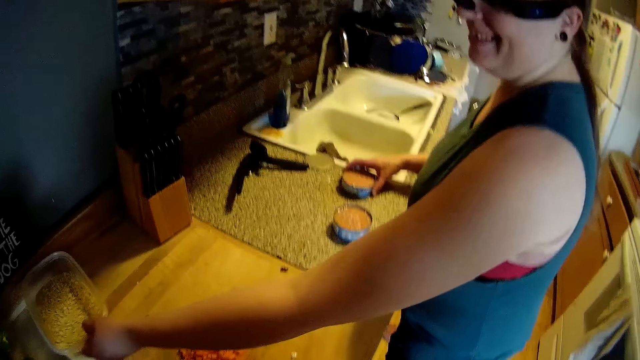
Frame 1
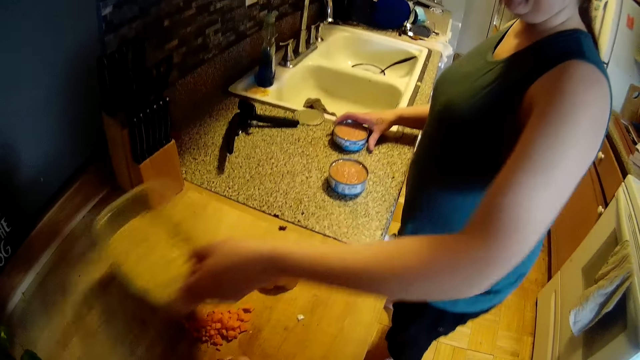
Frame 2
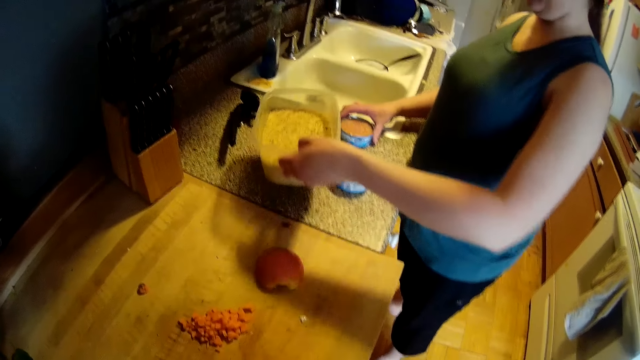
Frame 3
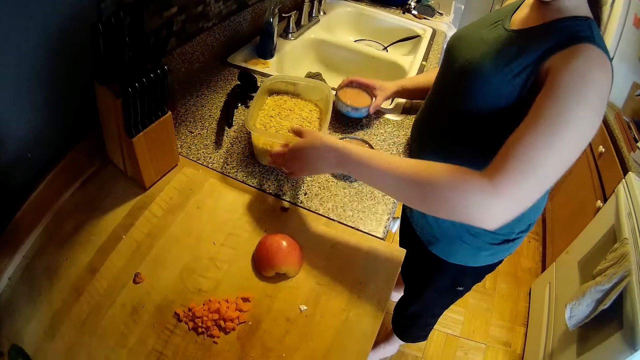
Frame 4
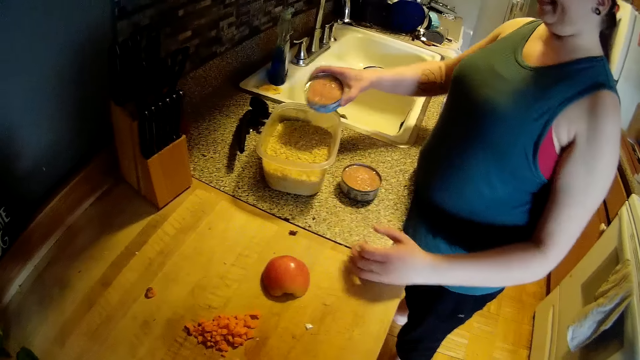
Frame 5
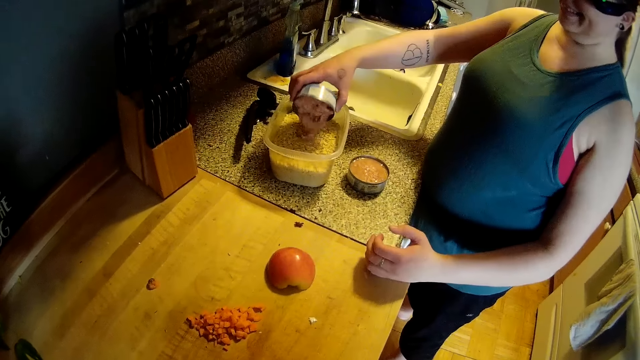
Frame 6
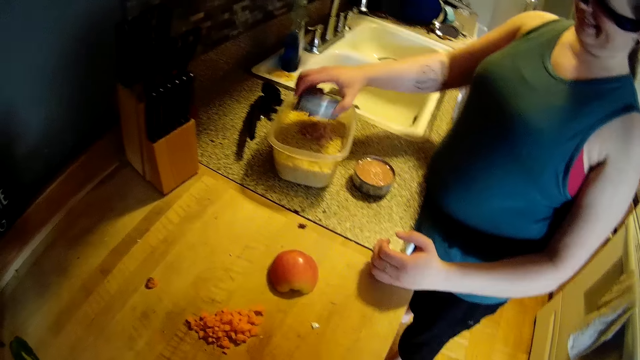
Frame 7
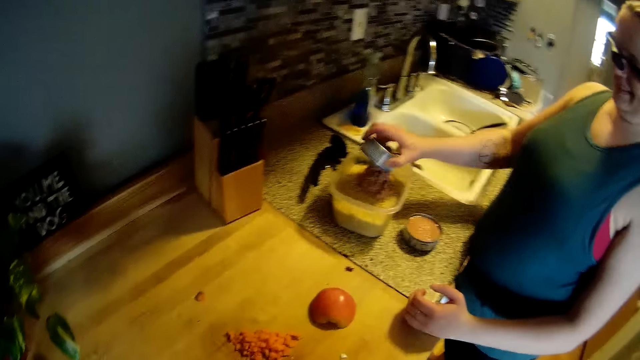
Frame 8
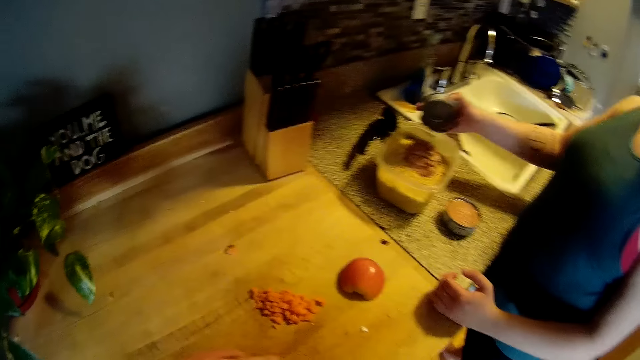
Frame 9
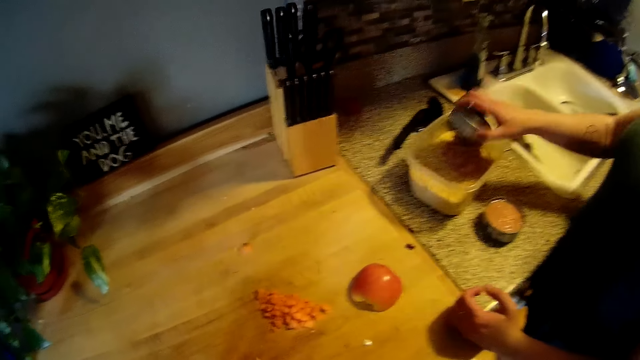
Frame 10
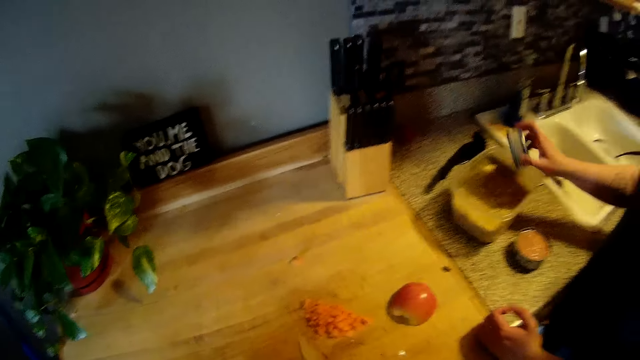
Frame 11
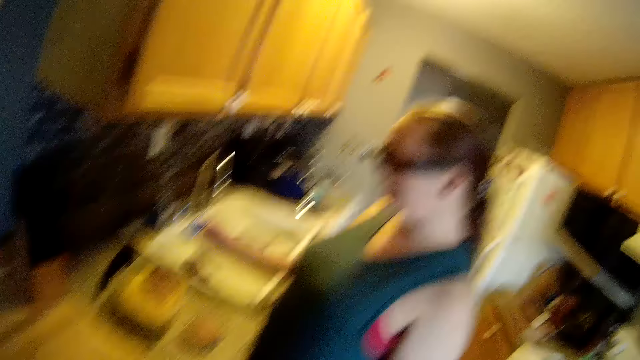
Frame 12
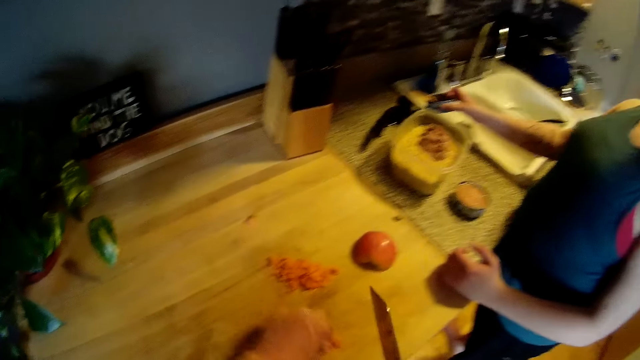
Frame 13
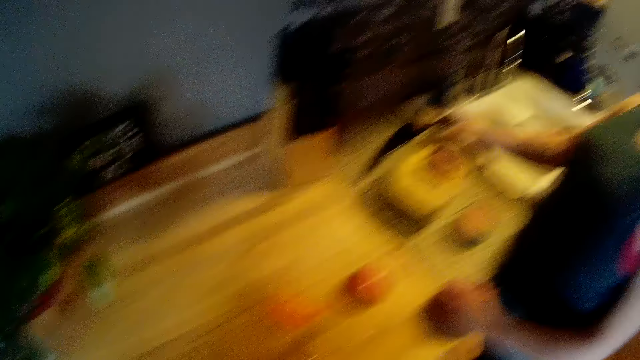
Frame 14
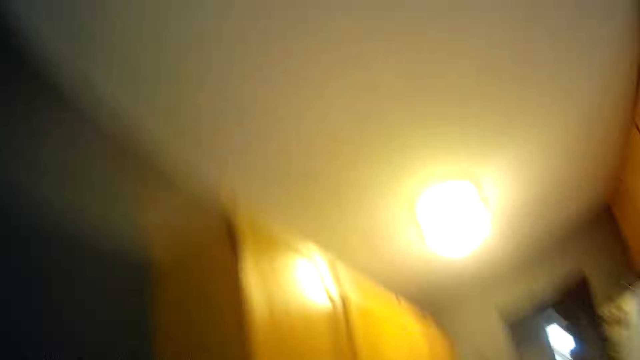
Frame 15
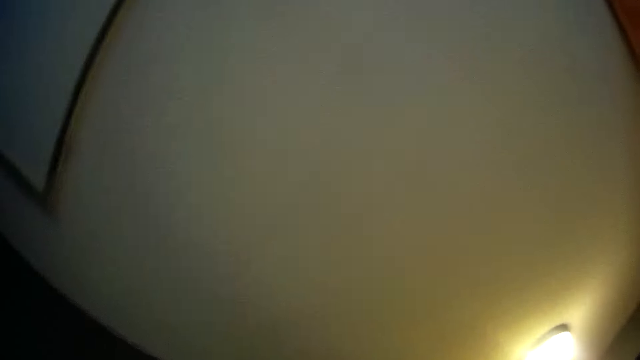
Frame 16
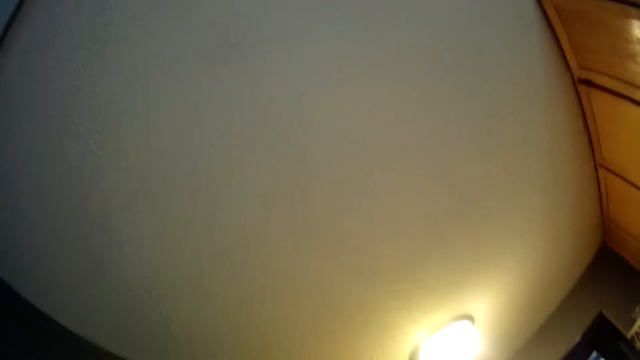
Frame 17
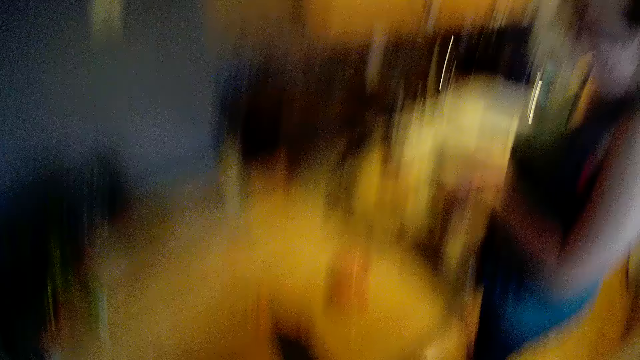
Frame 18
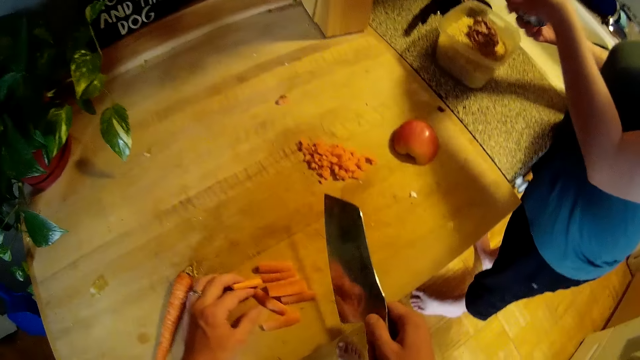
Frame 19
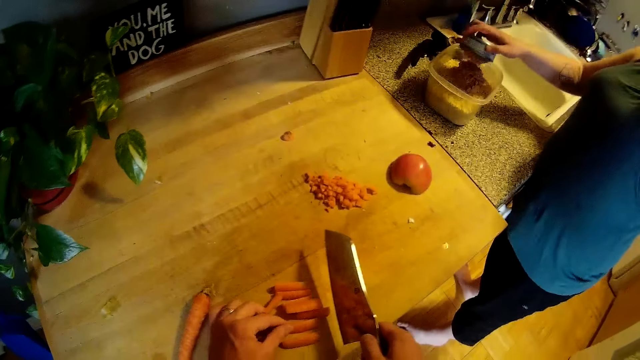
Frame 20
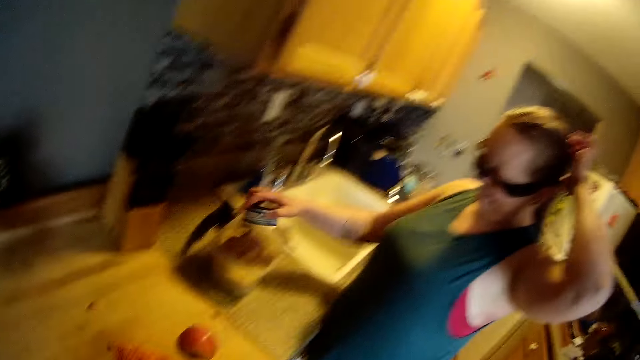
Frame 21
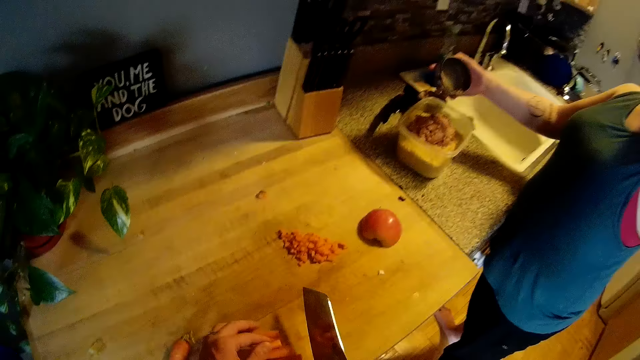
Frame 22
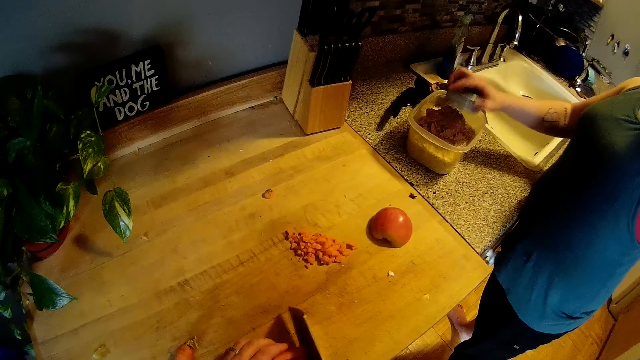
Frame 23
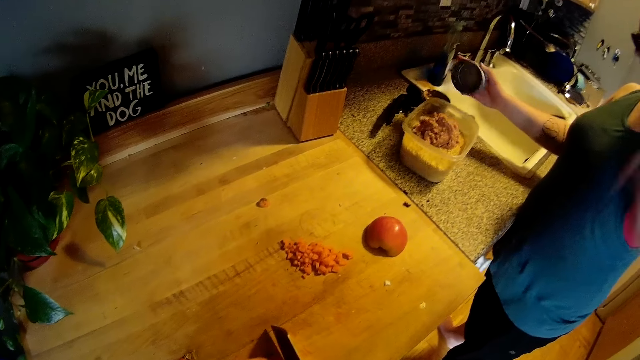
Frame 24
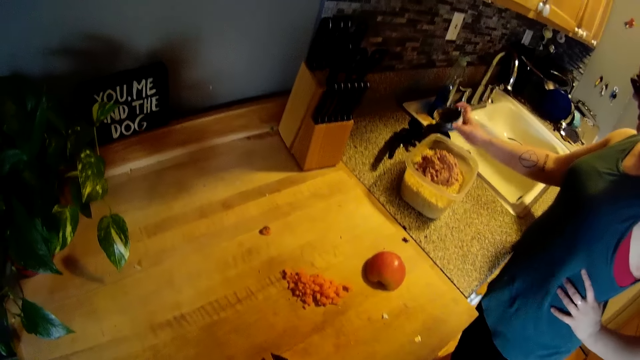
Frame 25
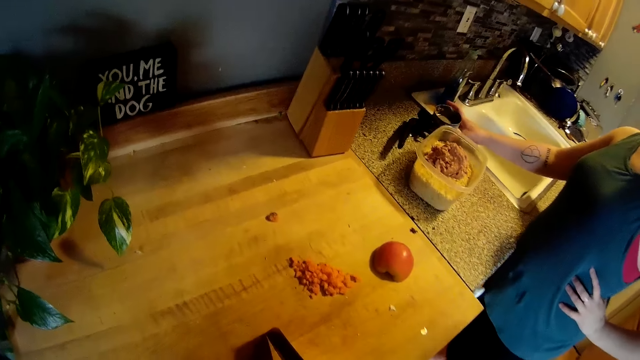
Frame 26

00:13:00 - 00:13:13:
The camera wearer picks up a container. The woman adjusts a bowl of grains on the kitchen counter with her left hand. The camera wearer places the container on the counter top and pours something on the container. The woman pours the canned tuna into the bowl of grains with her right hand. The camera wearer places the container on the counter top and converses with the woman. The woman pours the canned tuna into the bowl of grains with her right hand again. The camera wearer pours something on the container.

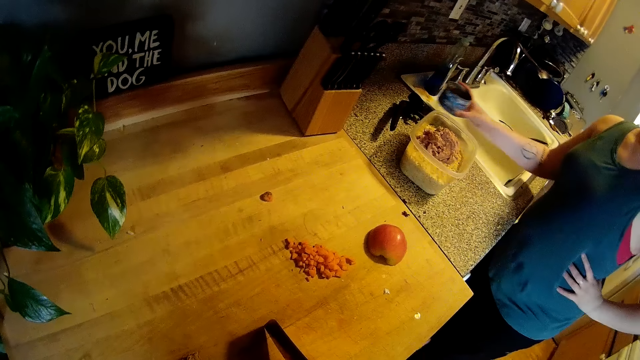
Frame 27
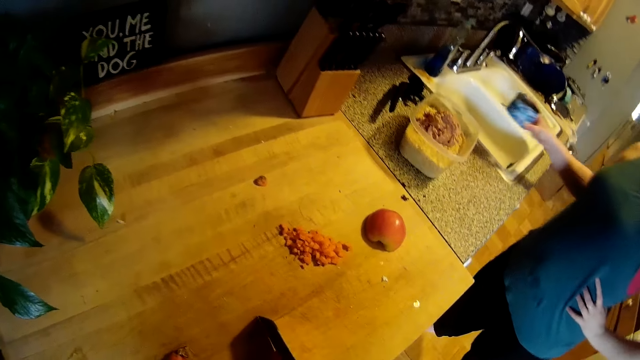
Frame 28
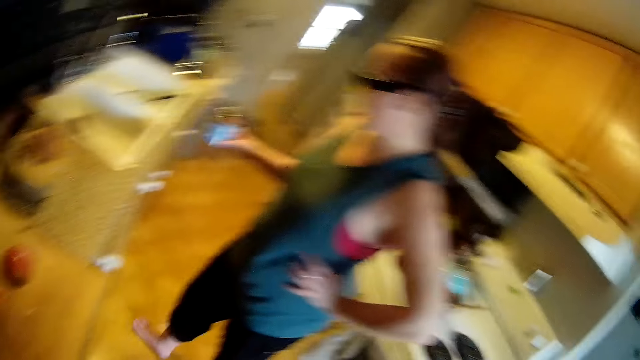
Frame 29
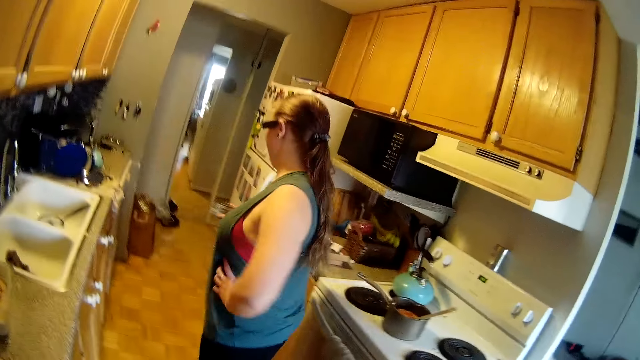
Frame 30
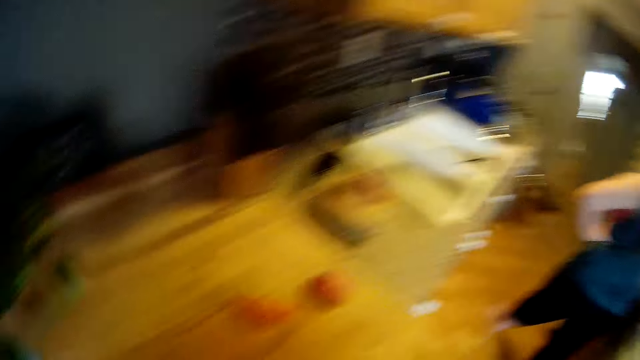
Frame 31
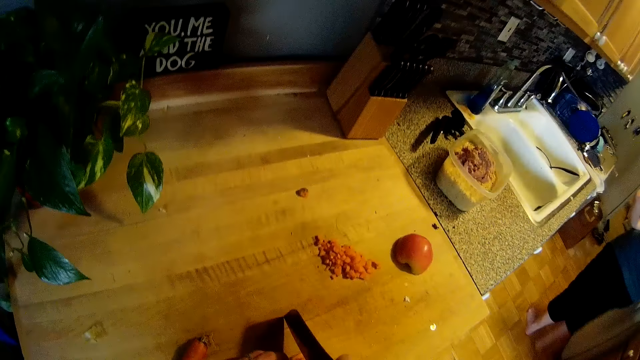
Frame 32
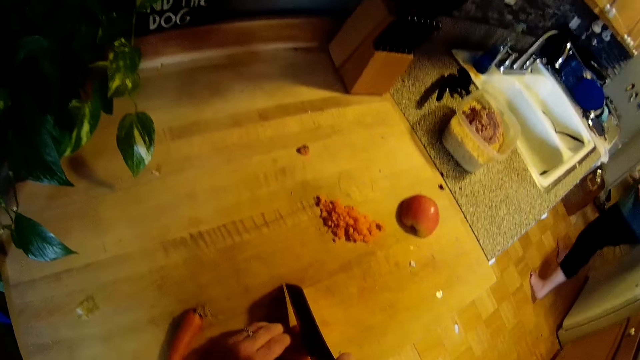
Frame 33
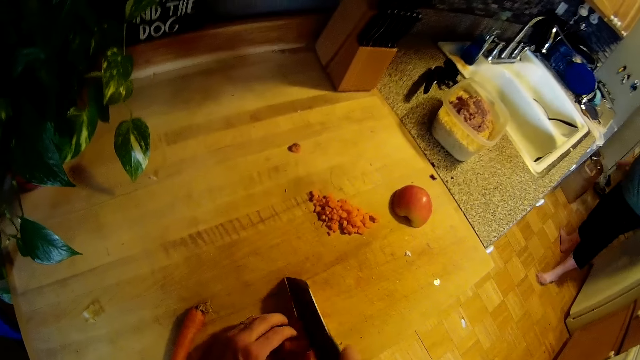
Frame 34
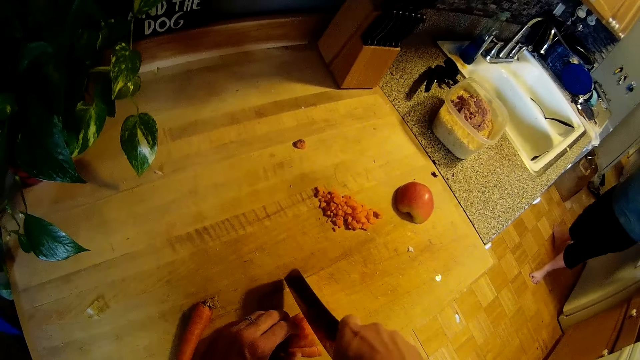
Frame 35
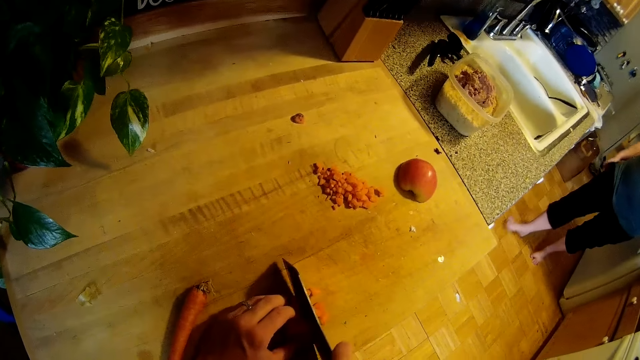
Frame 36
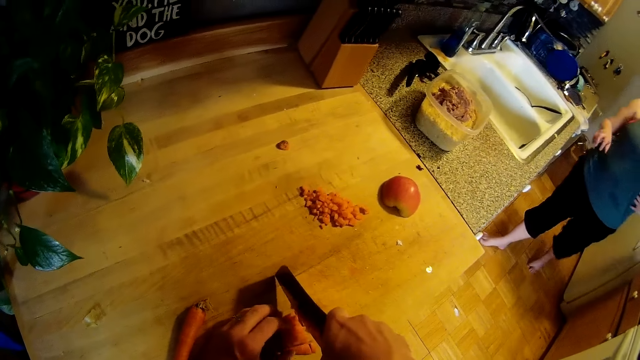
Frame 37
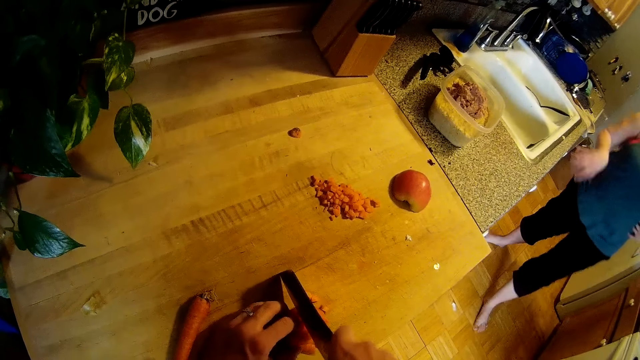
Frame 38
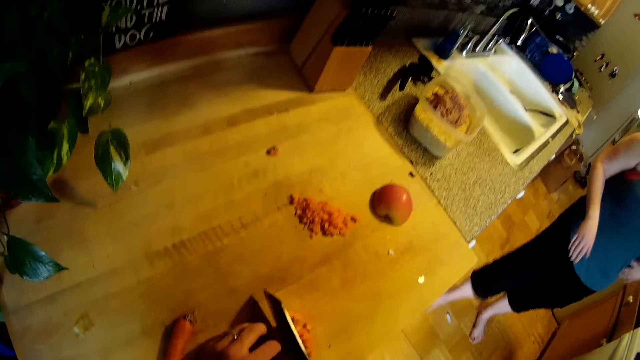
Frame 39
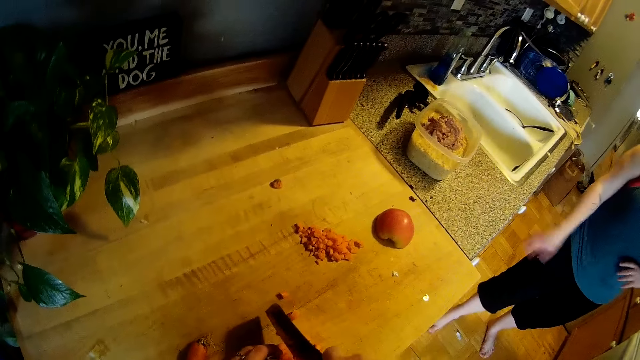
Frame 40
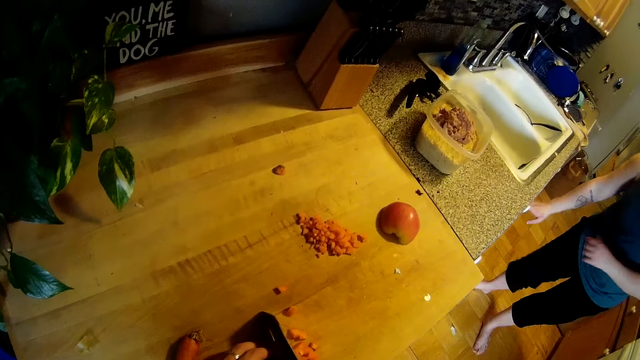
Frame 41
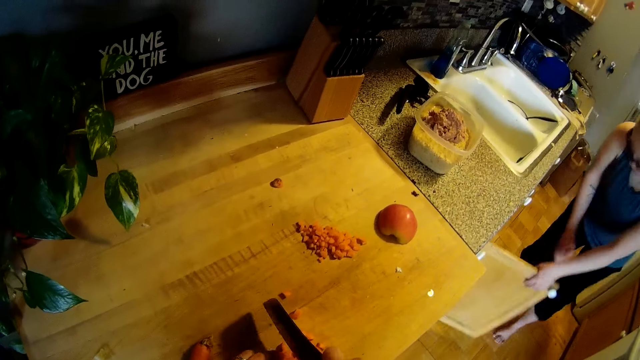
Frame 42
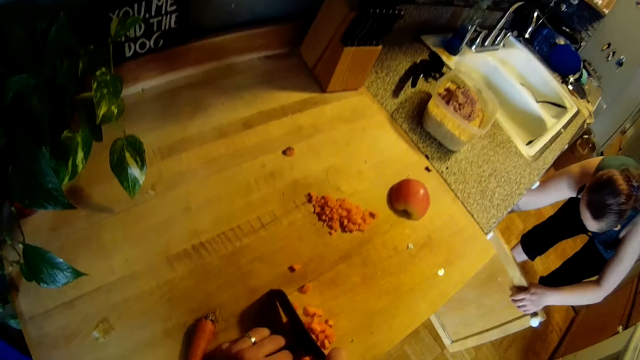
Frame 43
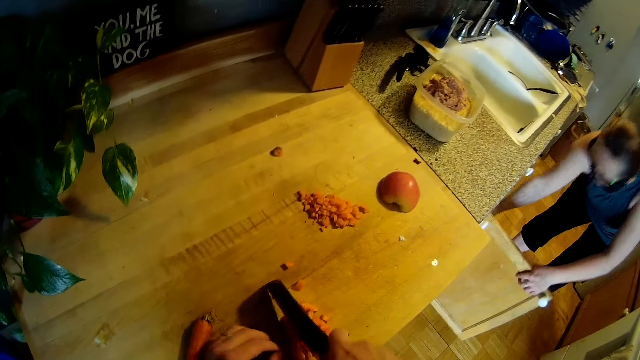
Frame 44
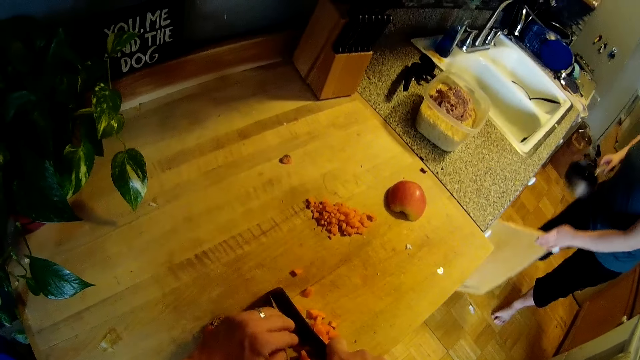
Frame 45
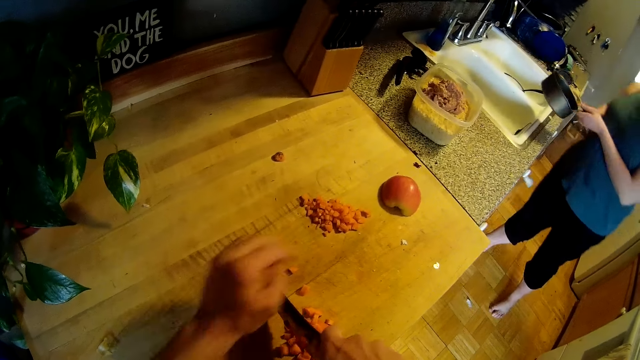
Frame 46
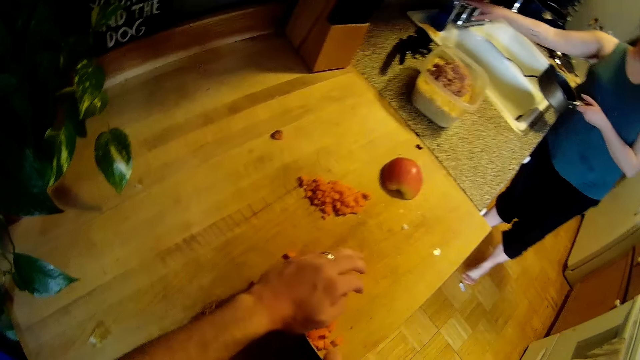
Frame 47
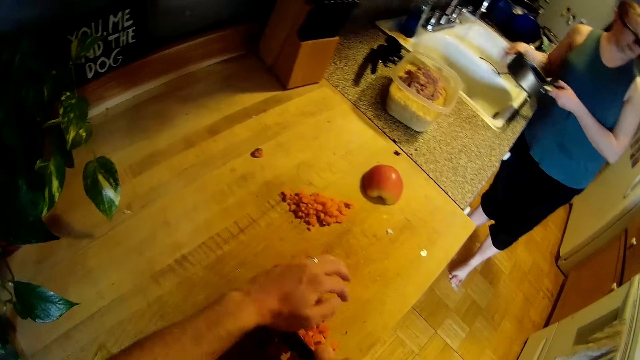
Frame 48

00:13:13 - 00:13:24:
The woman picks up the containers and throws the containers on the trash can. The camera wearer chops the carrot with the knife in his right hand. The woman opens a kitchen cabinet with her left hand. She takes a pan from the kitchen cabinet with her right hand. She puts on the tap with her right hand.
